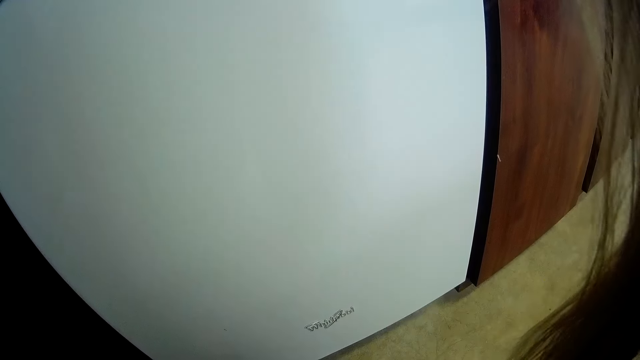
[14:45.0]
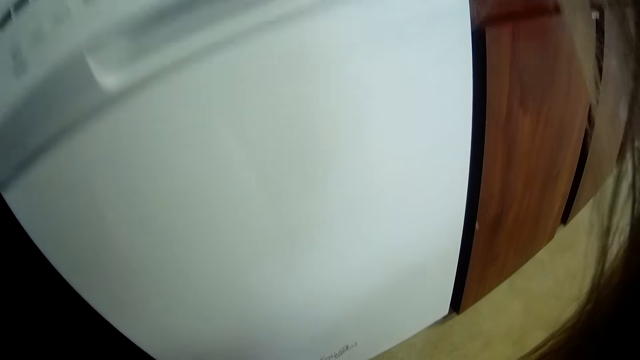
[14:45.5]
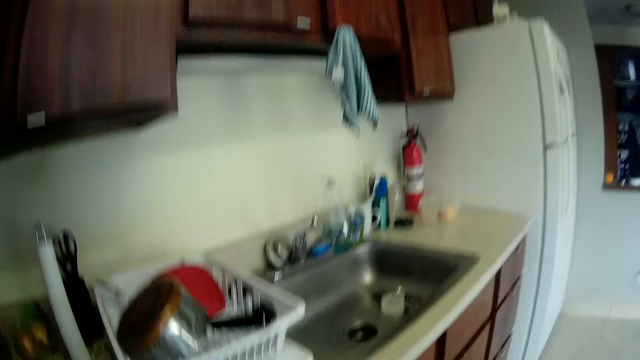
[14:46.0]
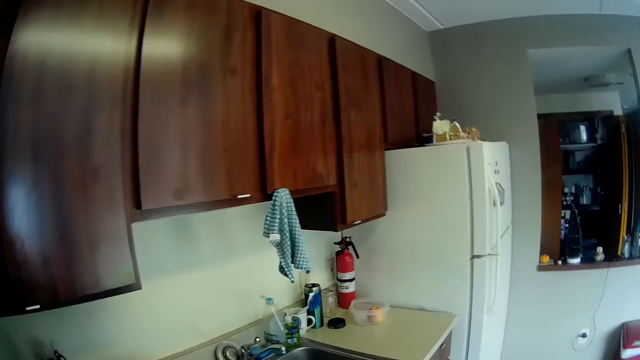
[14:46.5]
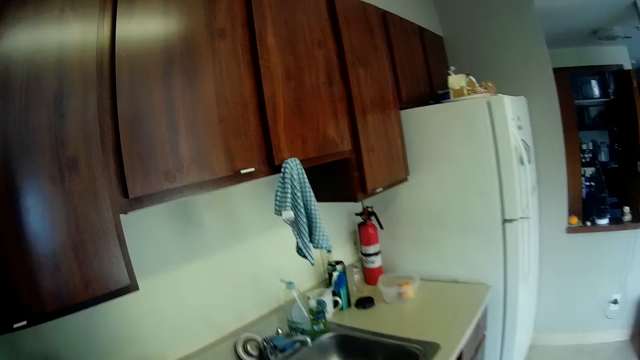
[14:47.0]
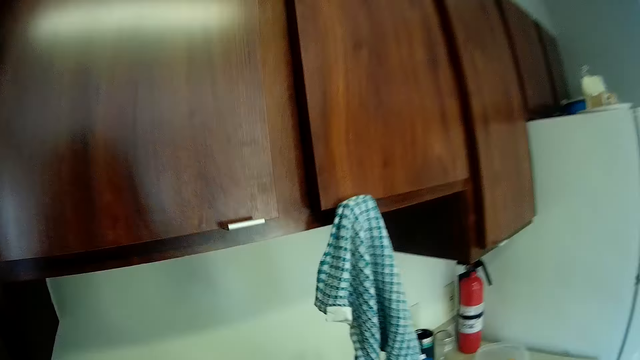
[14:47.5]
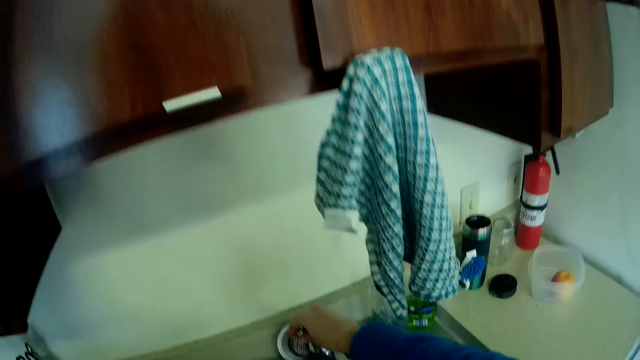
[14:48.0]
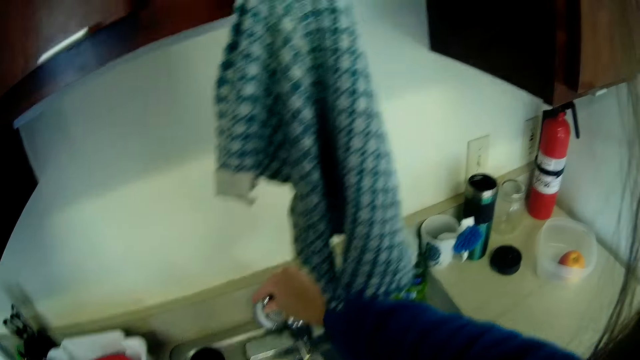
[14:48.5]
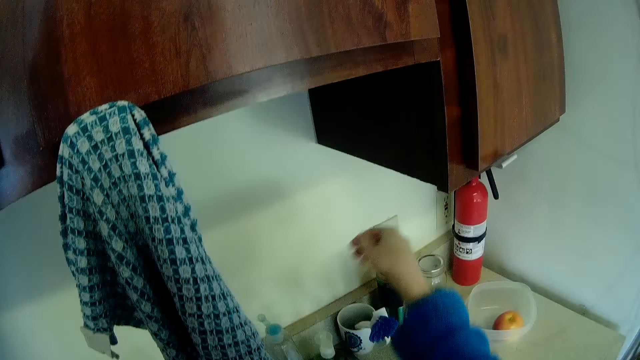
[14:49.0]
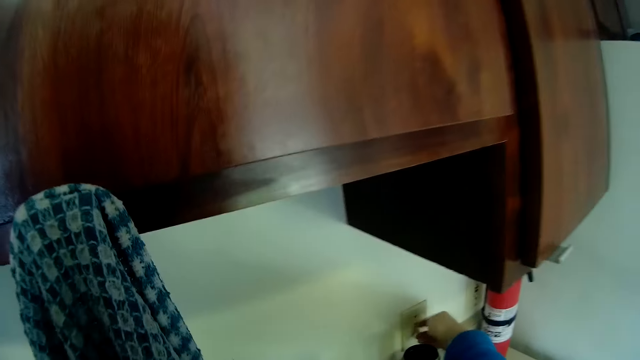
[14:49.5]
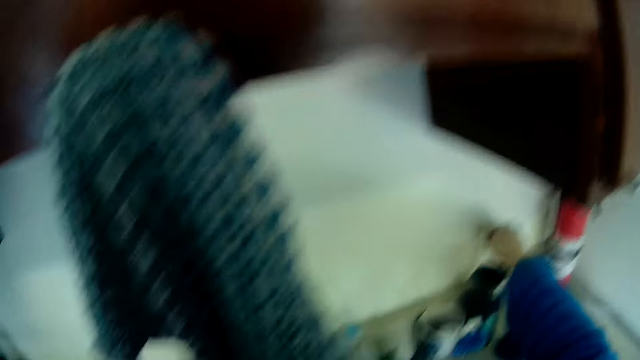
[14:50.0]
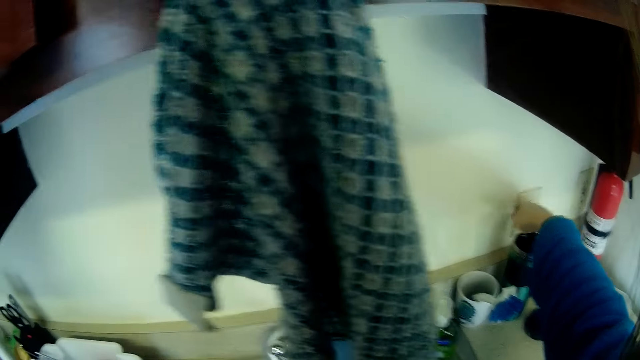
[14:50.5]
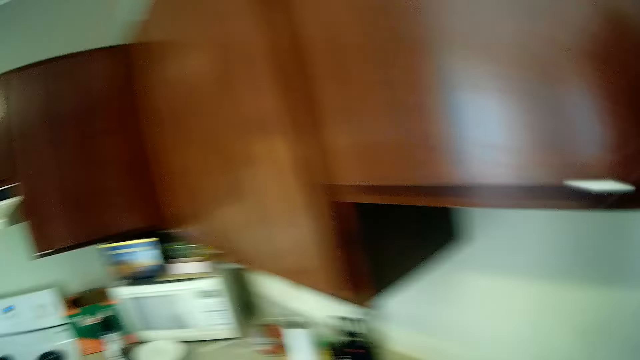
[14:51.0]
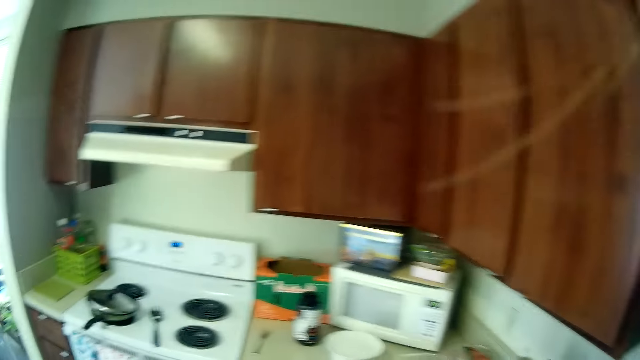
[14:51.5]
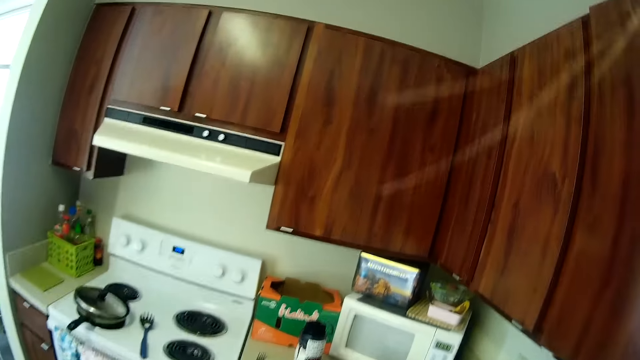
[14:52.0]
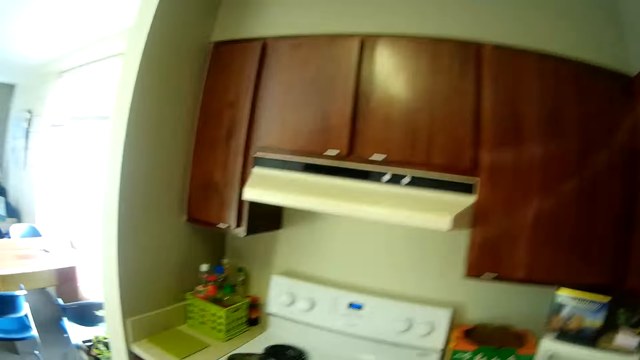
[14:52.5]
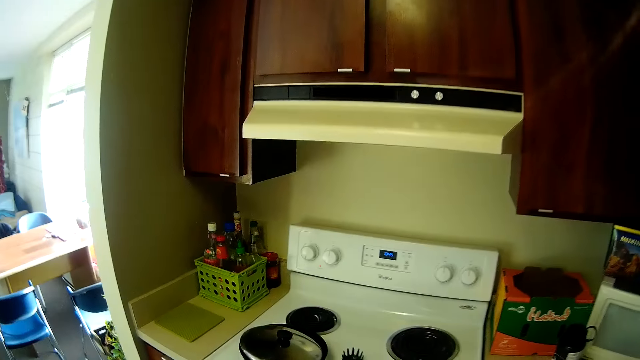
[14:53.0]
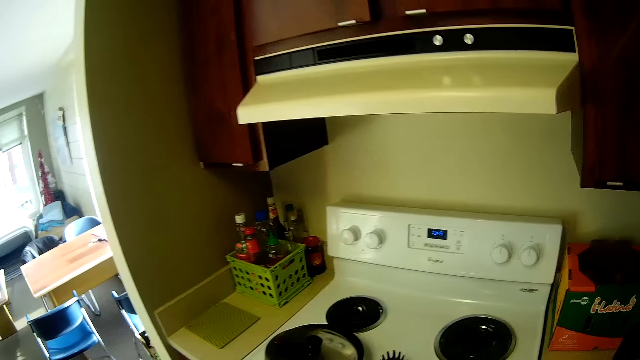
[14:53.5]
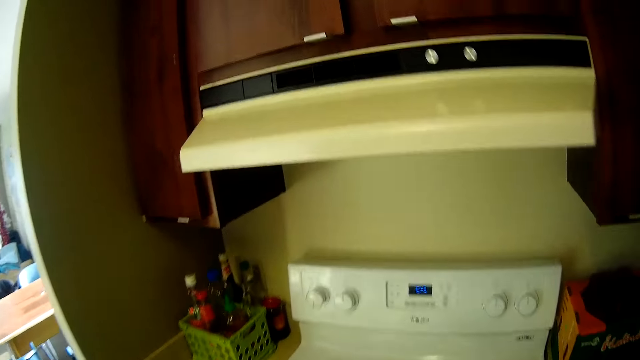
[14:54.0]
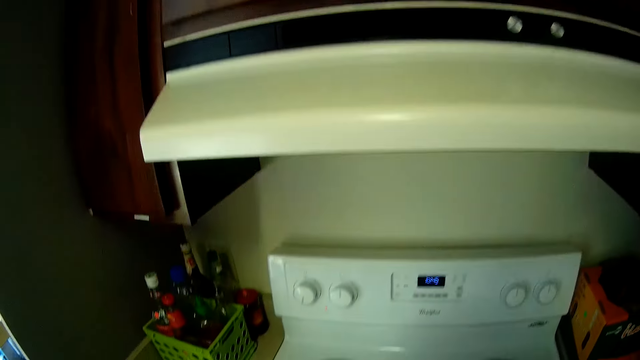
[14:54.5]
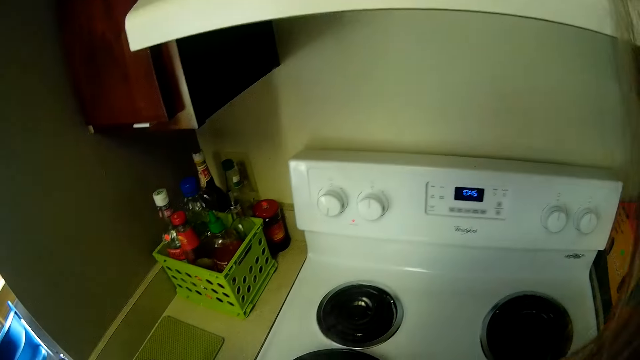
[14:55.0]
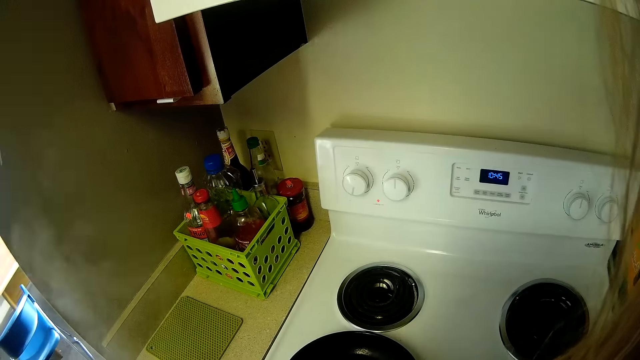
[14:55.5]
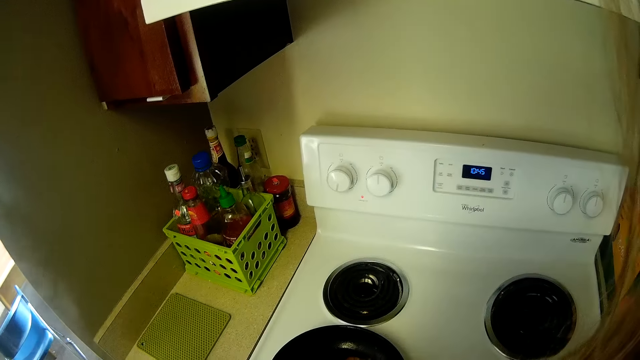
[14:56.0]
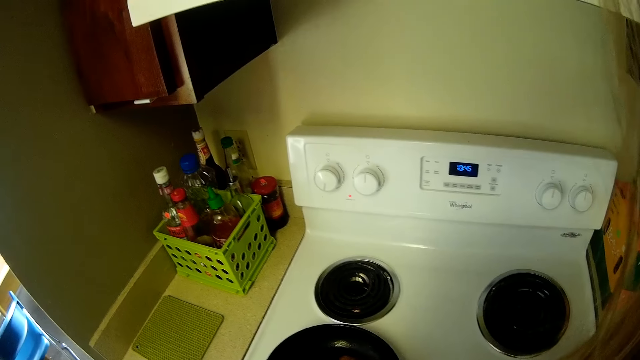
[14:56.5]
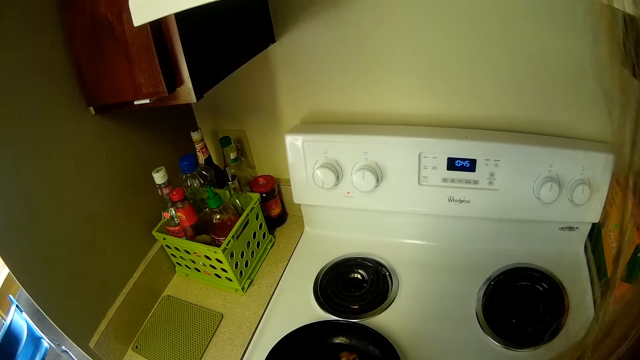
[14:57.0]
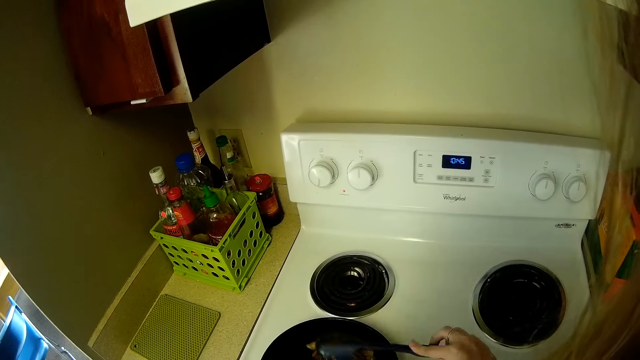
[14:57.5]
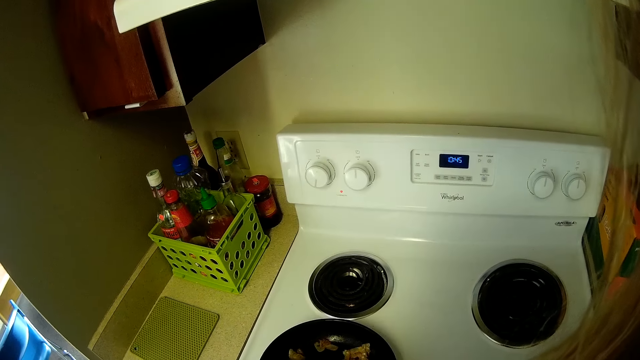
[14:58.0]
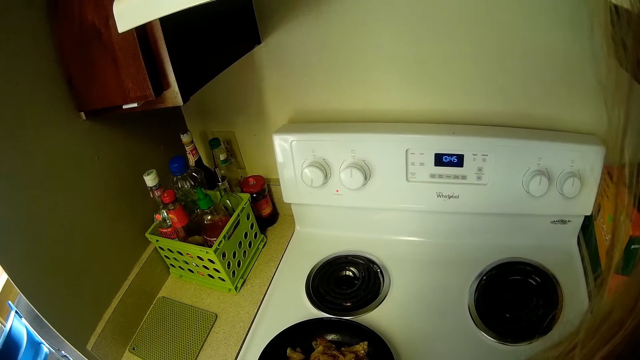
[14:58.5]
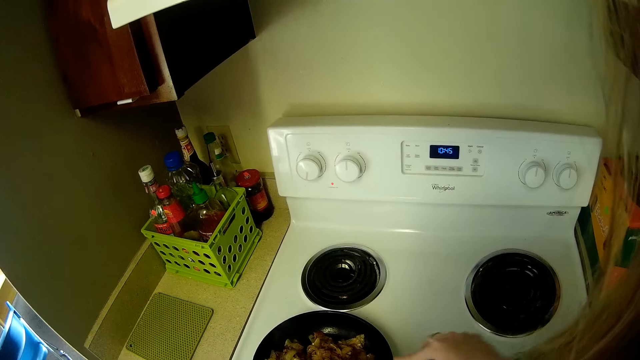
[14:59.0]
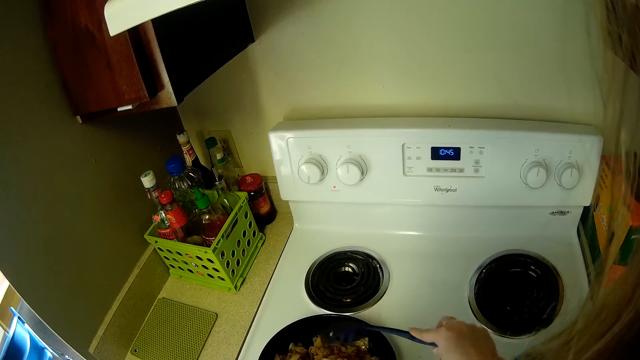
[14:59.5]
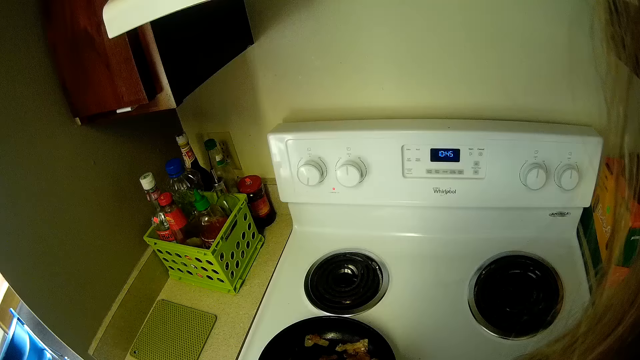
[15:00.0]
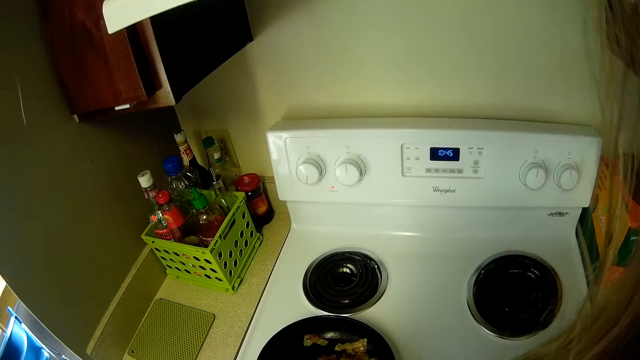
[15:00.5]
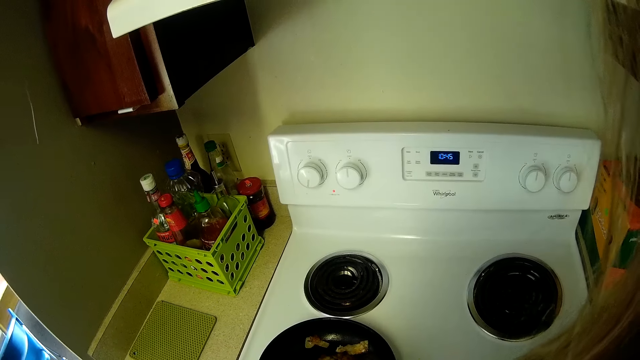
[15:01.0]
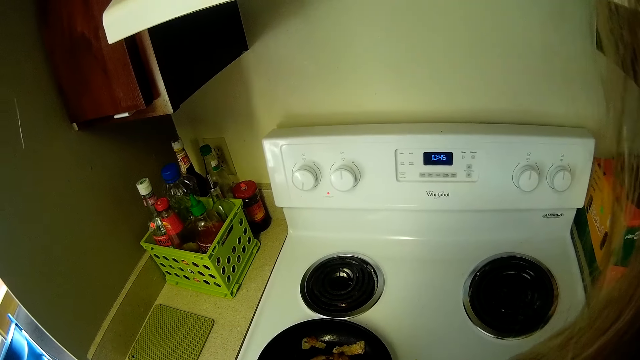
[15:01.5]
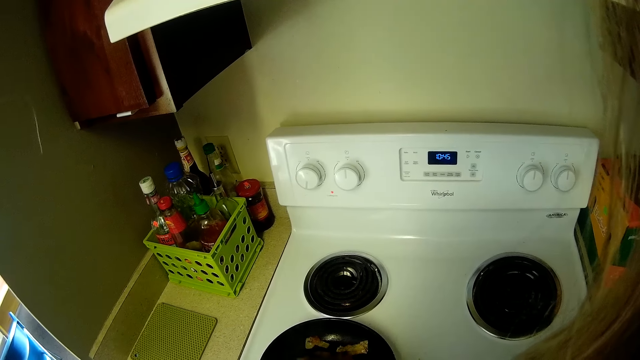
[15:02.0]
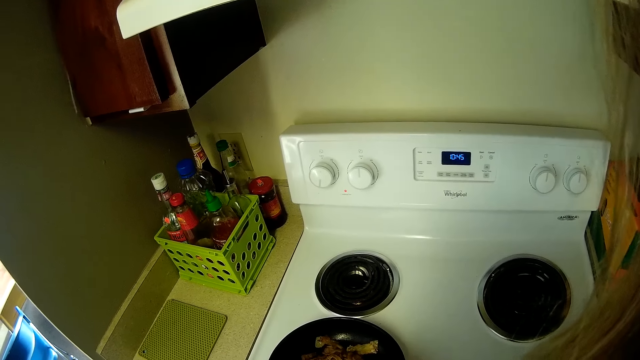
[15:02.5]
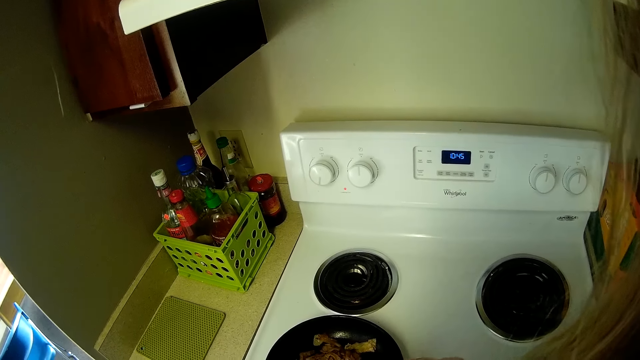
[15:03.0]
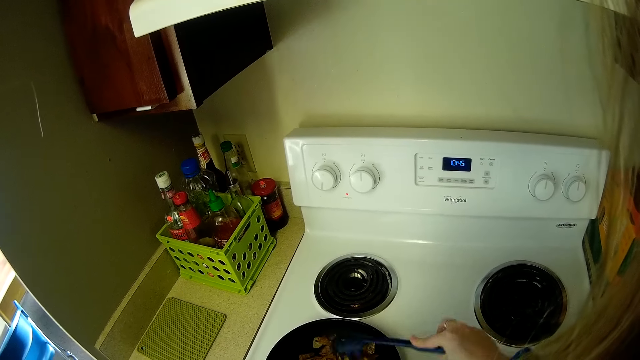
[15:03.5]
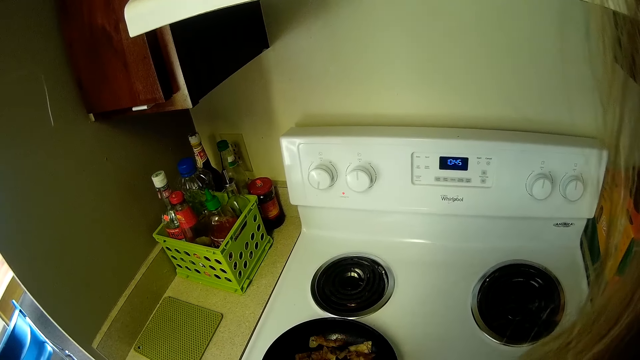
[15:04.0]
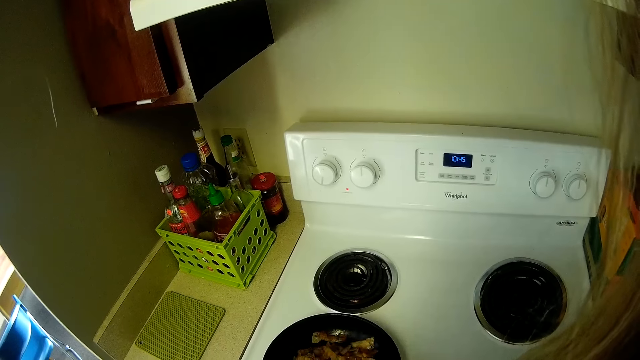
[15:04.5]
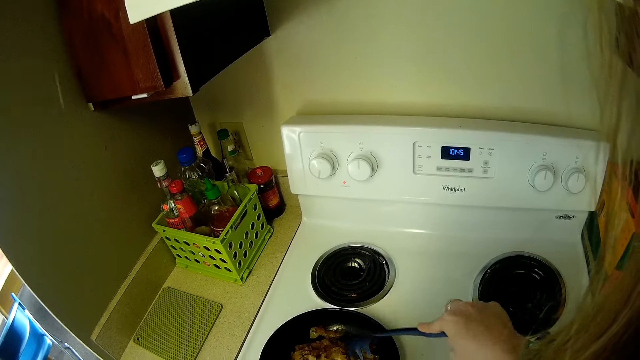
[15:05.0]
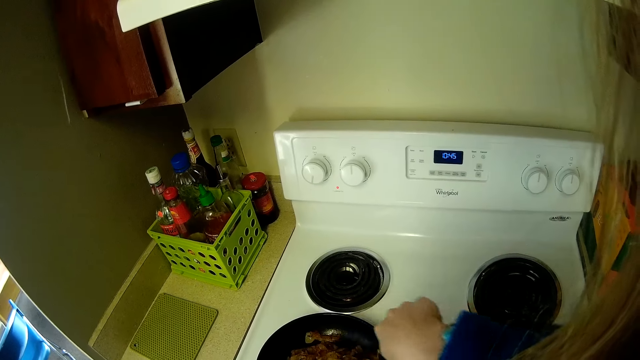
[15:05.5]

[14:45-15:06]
The camera wearer stands back. They move from the machine to a sink in the kitchen. They hold the kitchen sink tap with the right hand. They turn on the tap on the sink. They stretch the right hand towards a switch. They turn on the switch on the kitchen wall. They move from the switch on the kitchen wall to the cooker. They open the pot on the cooker. They stand on the gas cooker. They stir the food in the pot with the spoon. They stir something in the pan with a spaghetti spoon.
